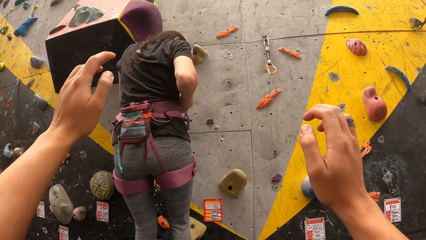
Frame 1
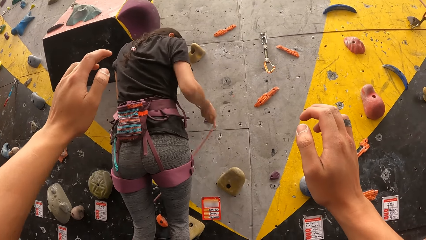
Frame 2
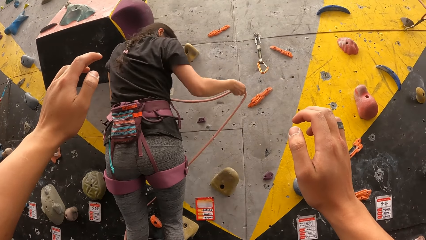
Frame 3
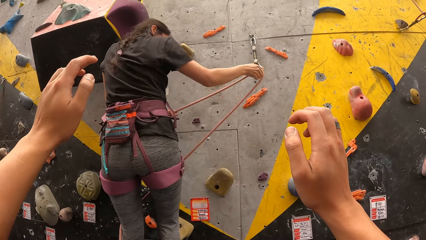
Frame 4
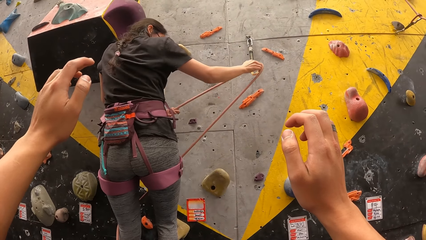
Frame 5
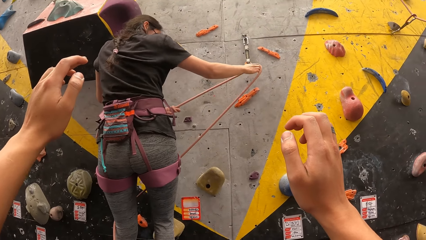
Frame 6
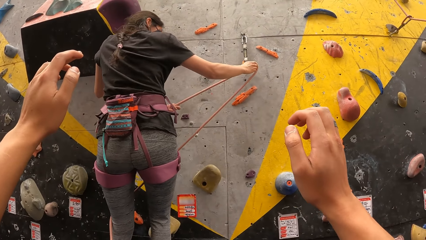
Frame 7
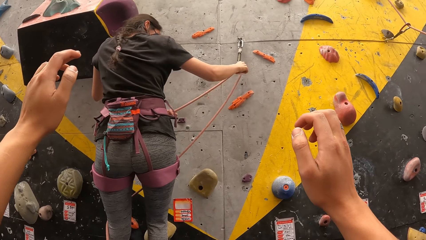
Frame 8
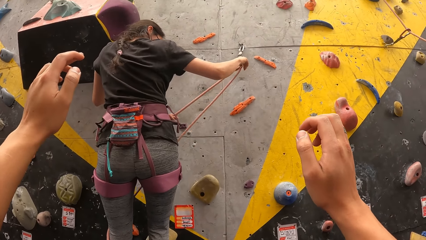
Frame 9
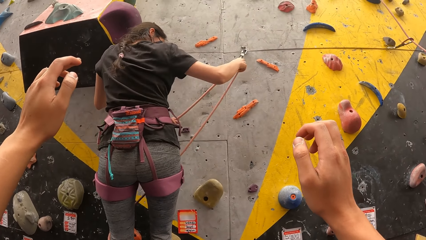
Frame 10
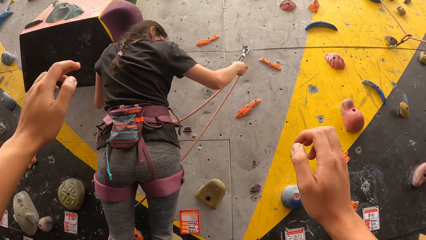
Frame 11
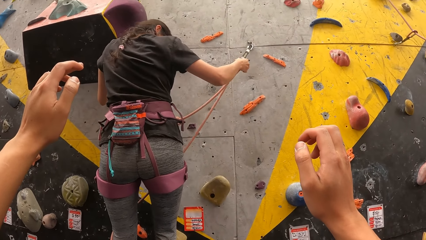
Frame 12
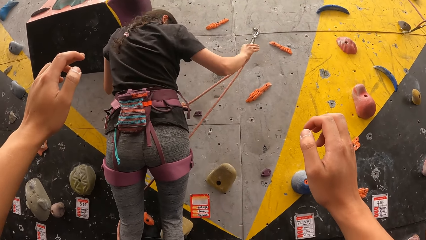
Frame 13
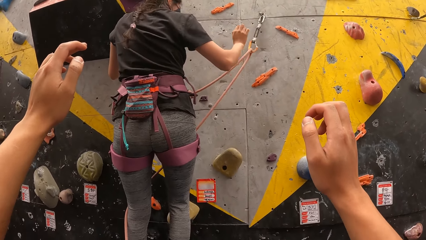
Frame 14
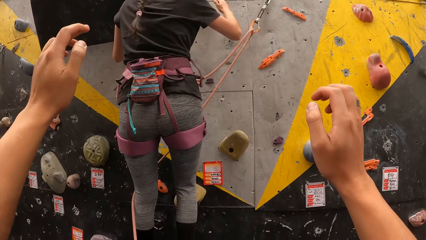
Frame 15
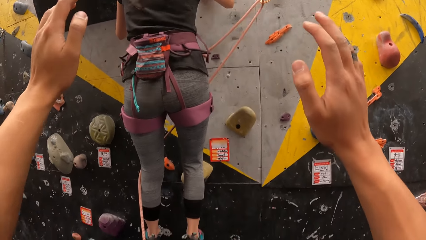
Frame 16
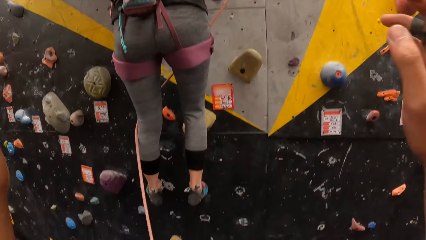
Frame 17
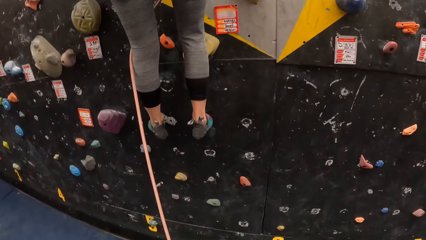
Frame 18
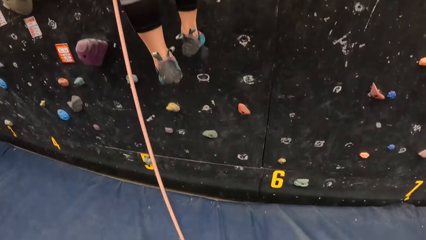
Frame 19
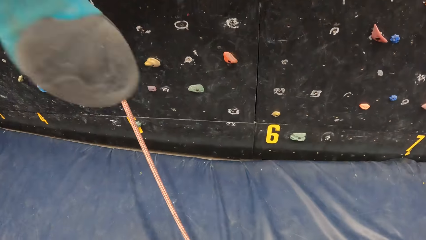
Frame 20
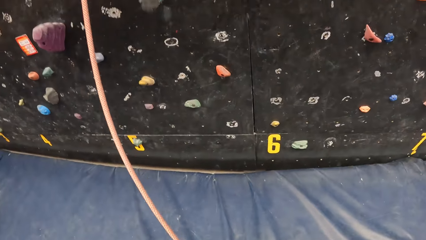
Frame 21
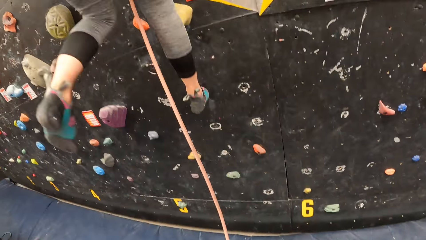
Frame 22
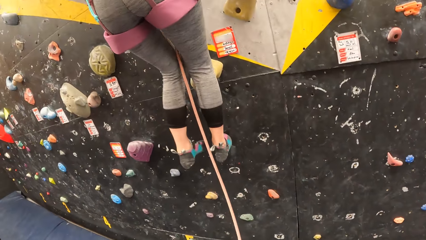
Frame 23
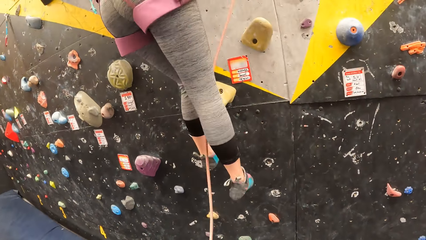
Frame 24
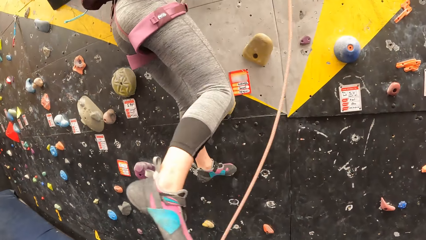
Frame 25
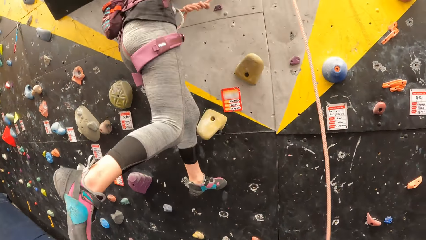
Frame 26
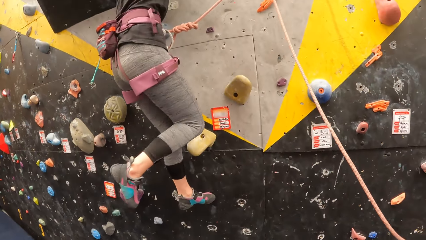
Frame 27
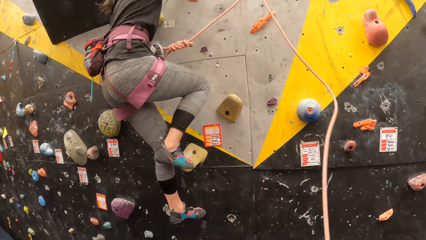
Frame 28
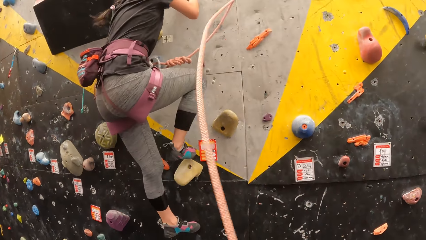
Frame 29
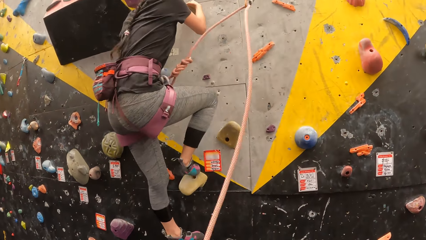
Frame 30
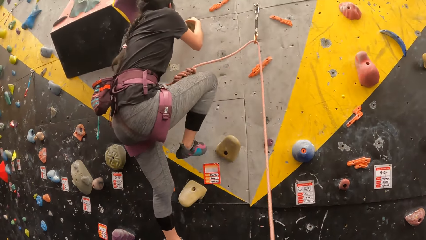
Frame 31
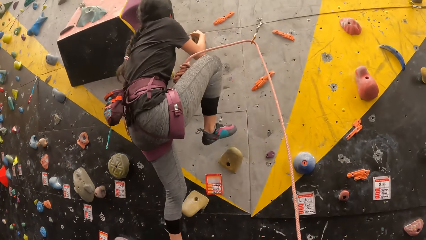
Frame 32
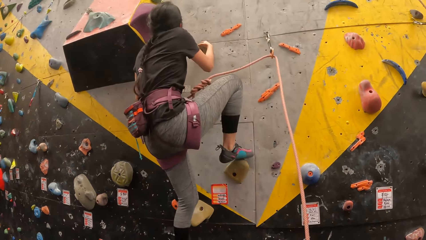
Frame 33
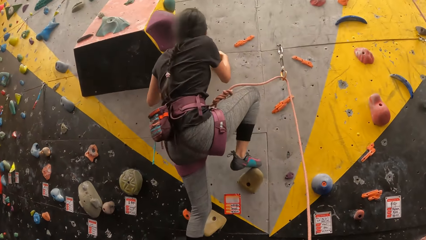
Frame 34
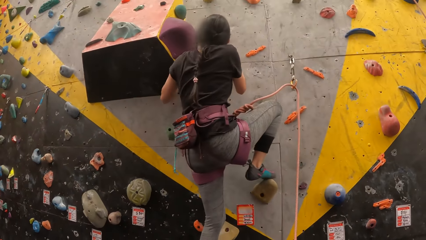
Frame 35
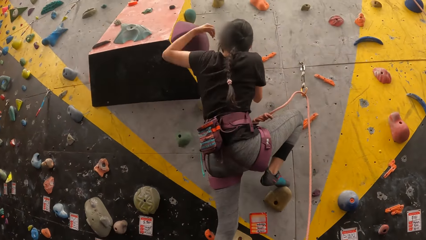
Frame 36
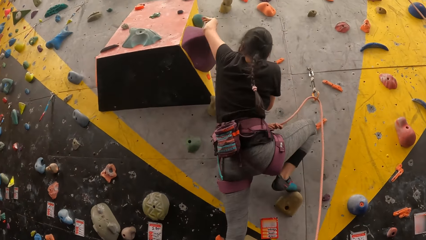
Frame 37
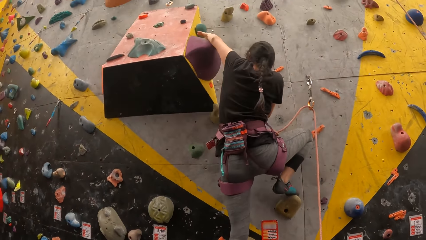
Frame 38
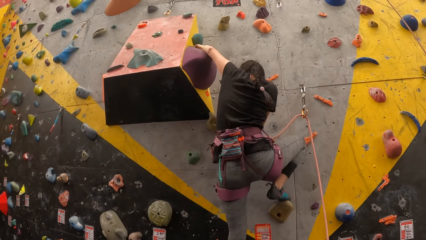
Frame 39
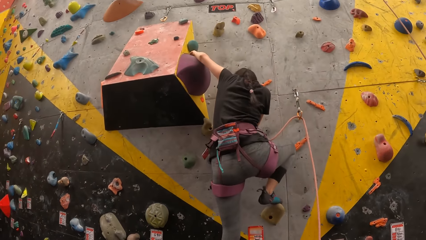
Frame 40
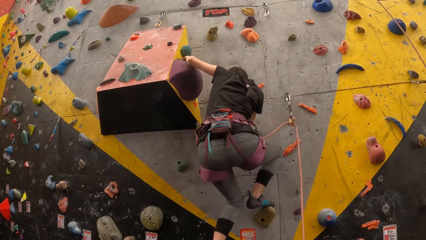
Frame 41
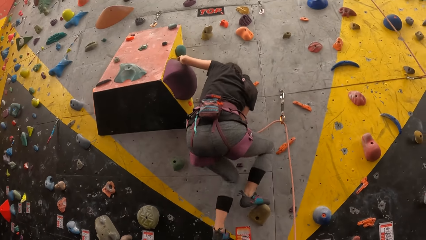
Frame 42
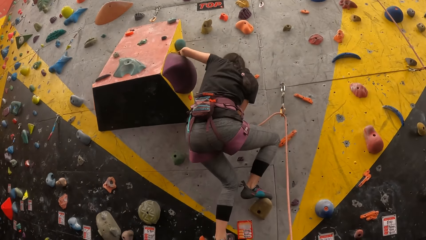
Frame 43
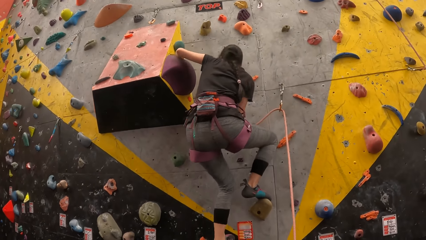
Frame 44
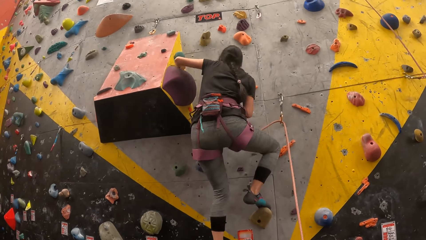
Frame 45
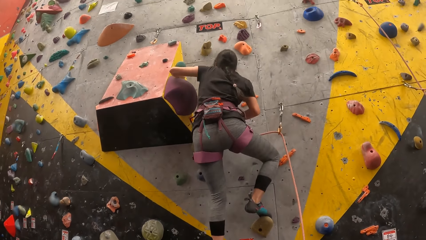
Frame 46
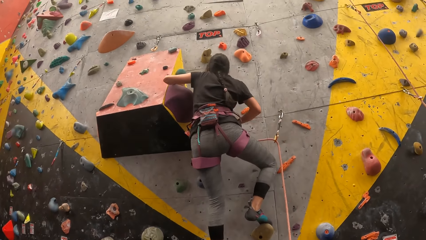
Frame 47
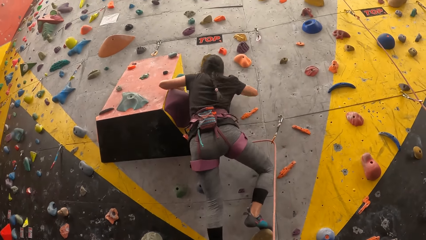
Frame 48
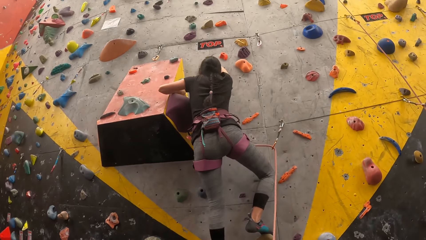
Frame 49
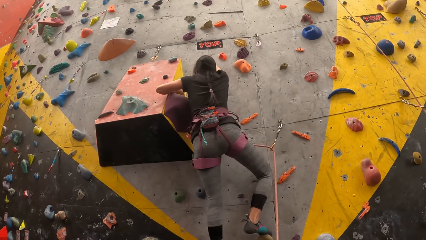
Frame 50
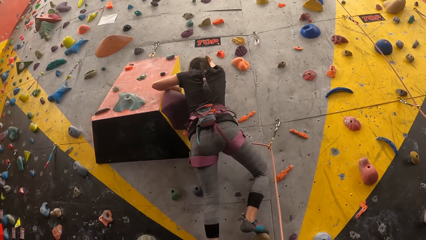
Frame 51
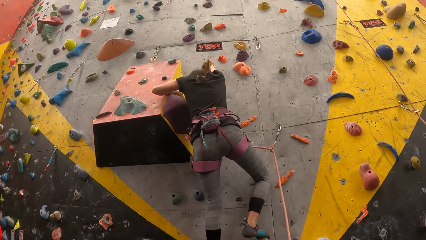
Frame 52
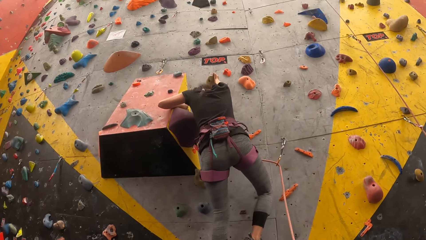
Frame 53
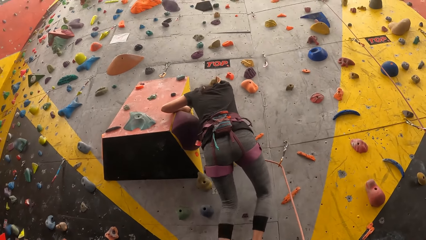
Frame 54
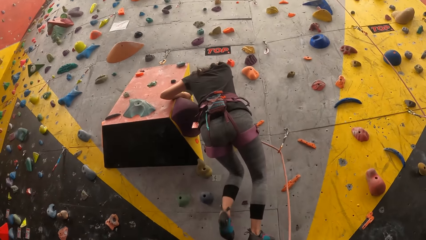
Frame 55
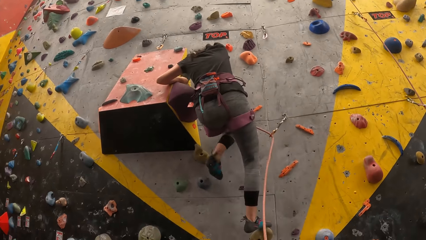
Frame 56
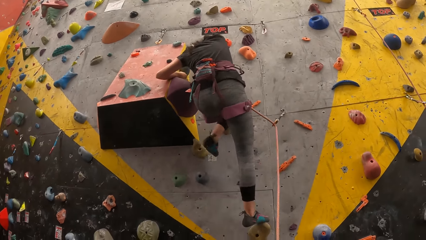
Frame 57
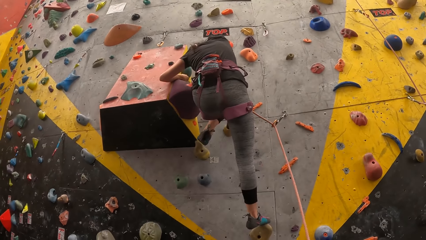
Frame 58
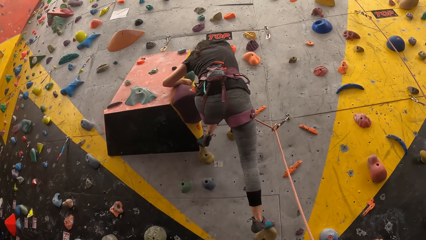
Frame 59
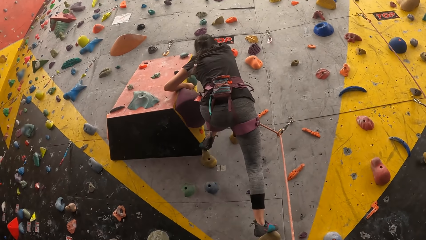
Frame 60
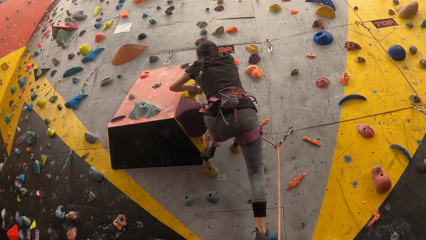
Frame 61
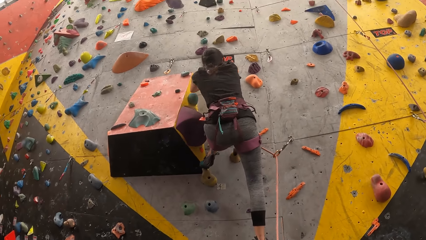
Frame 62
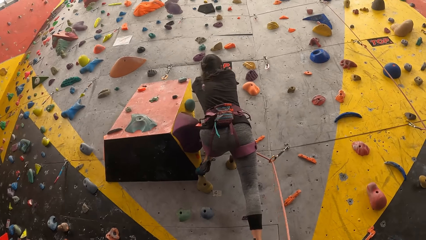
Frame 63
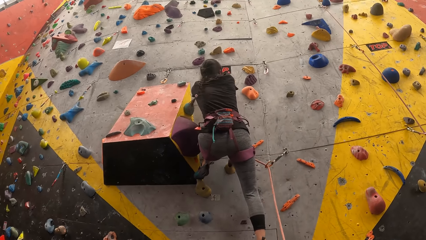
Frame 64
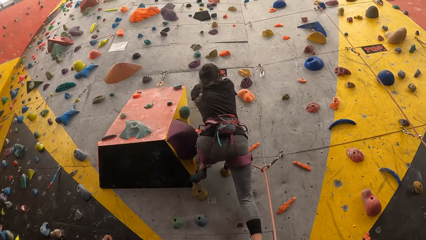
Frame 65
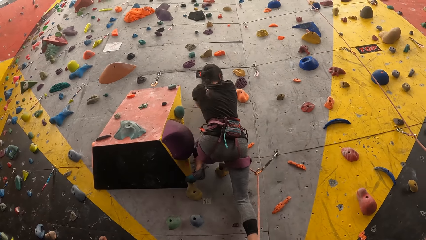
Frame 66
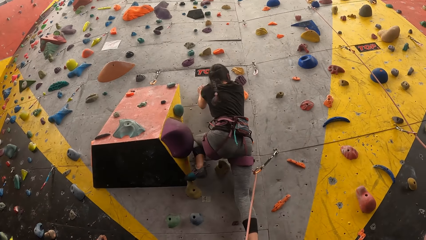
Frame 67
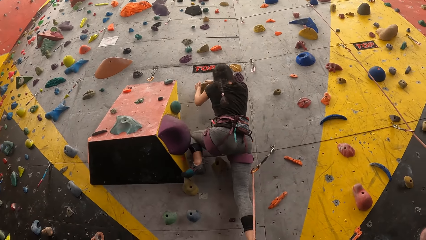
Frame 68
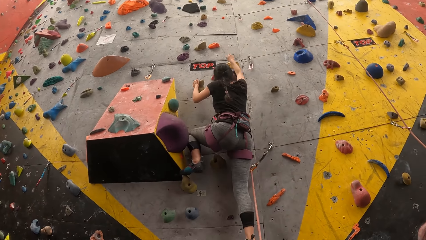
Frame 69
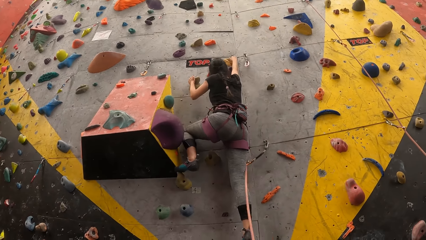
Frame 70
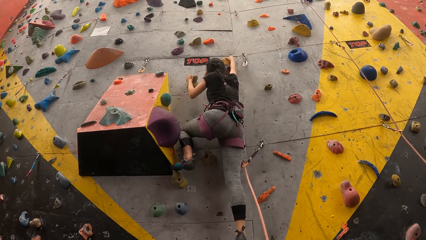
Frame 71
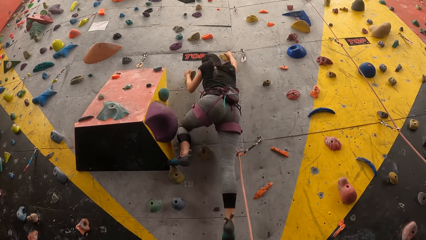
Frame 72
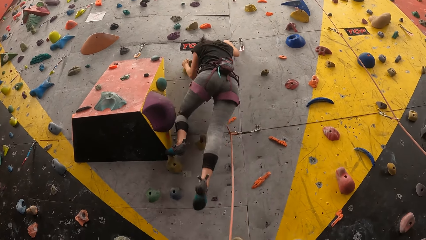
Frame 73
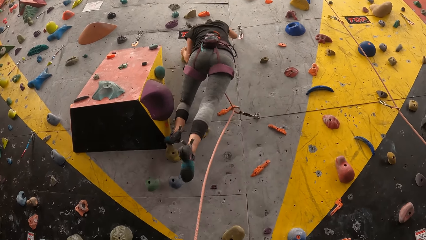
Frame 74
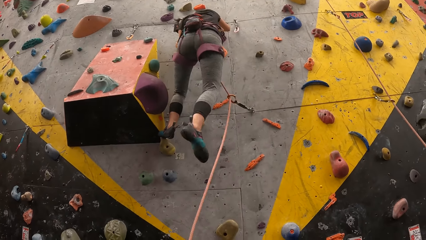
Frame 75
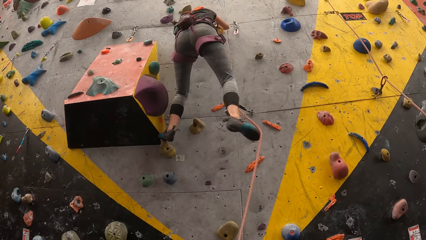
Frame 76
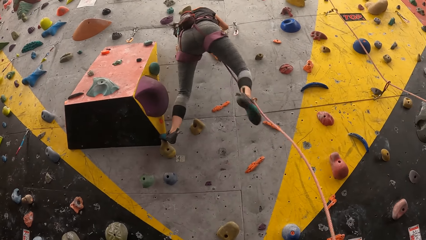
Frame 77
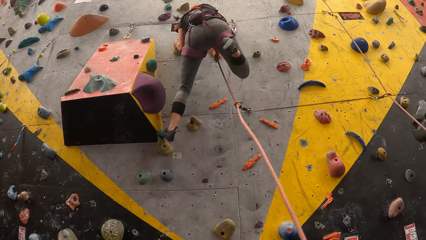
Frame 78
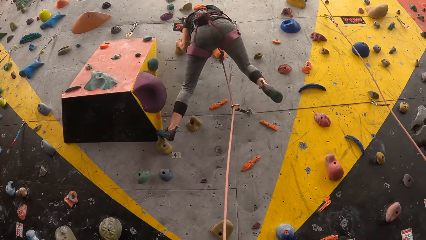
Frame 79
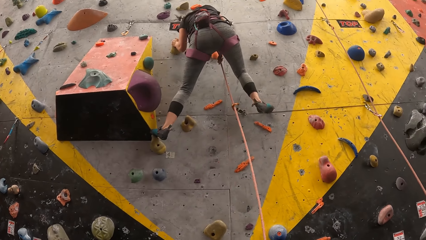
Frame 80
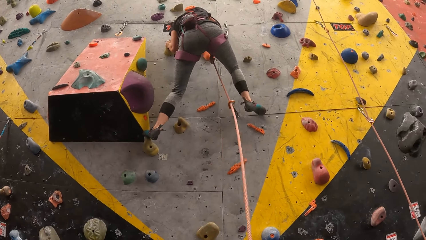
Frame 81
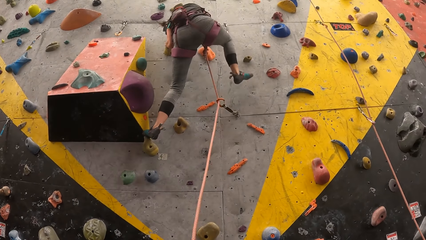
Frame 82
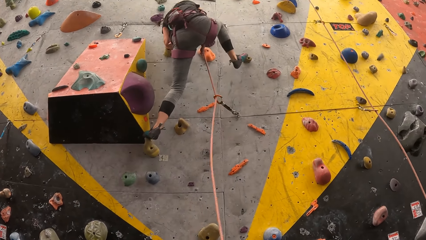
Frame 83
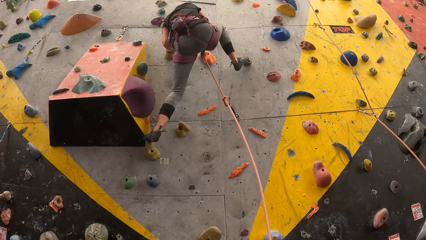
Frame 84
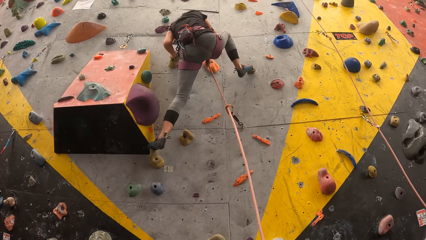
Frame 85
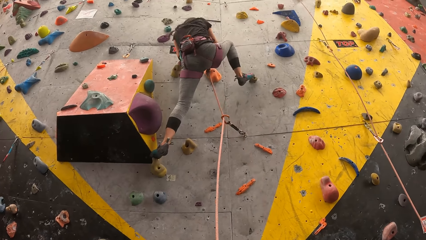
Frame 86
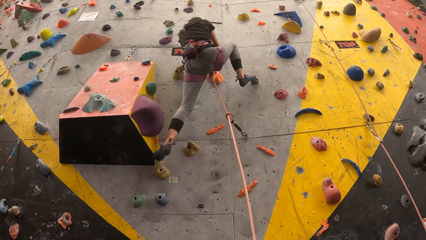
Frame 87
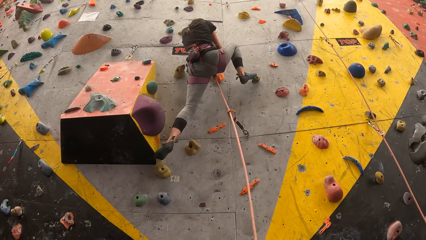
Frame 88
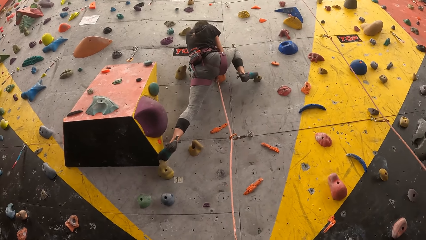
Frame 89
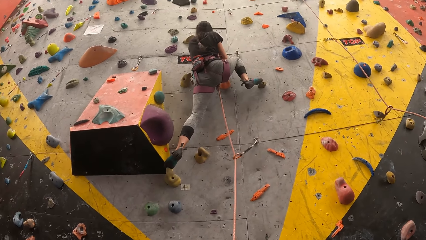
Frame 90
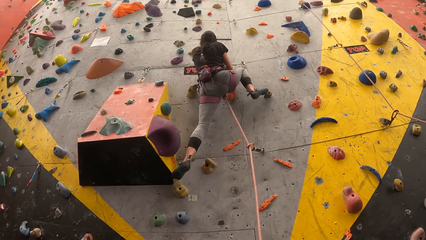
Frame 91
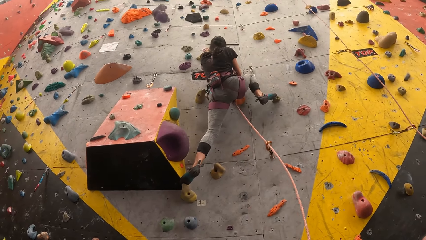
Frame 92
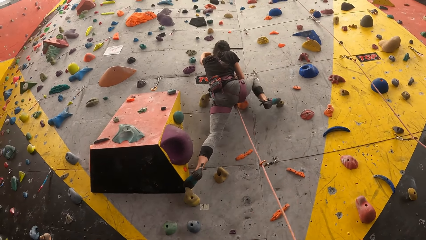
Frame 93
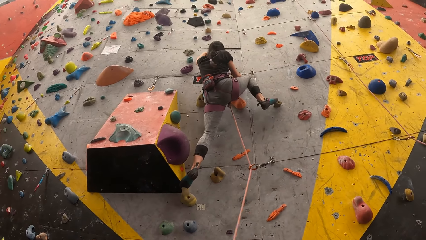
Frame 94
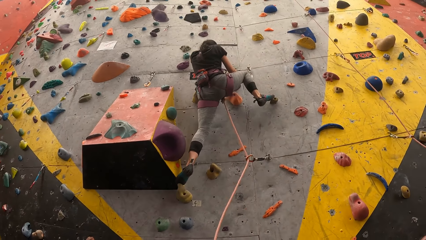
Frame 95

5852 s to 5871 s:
A woman puts the rope on the anchor. The camera wearer climbs bouldering. They pull the rope.
